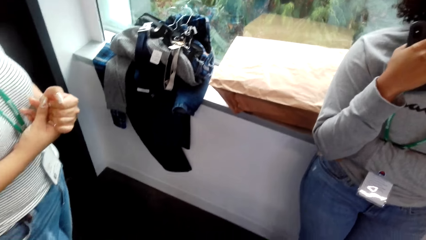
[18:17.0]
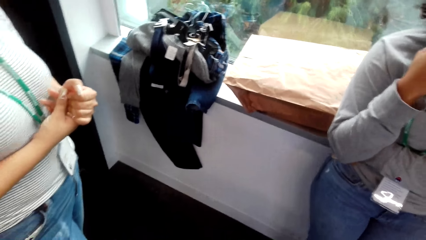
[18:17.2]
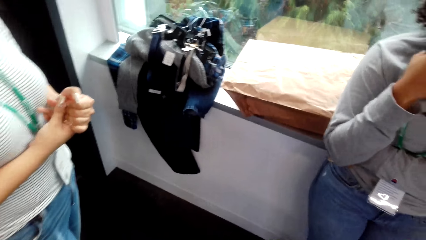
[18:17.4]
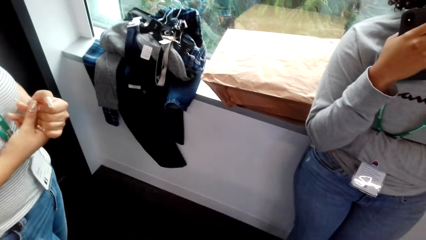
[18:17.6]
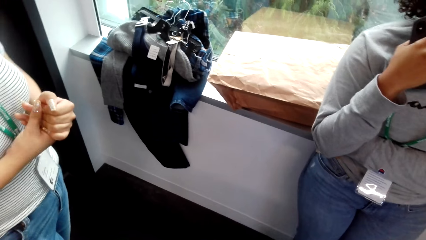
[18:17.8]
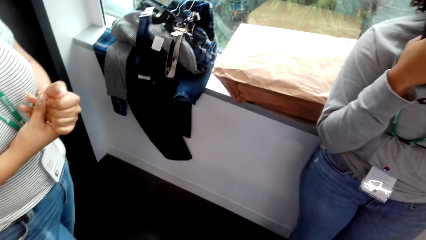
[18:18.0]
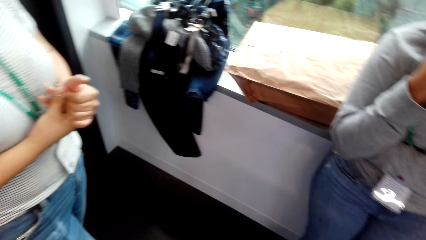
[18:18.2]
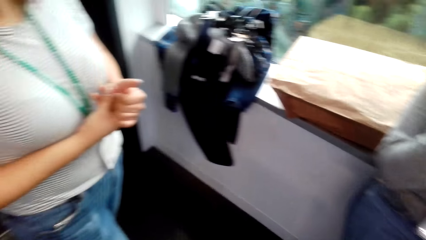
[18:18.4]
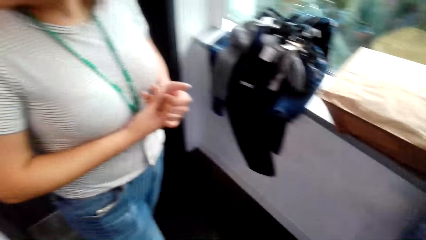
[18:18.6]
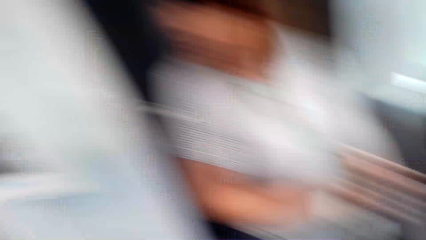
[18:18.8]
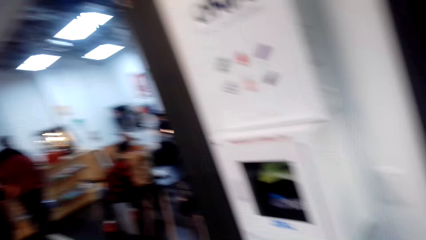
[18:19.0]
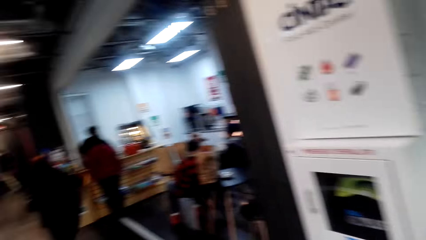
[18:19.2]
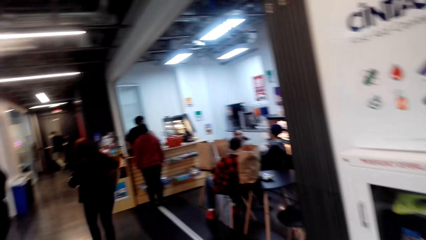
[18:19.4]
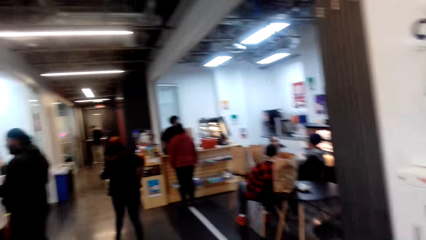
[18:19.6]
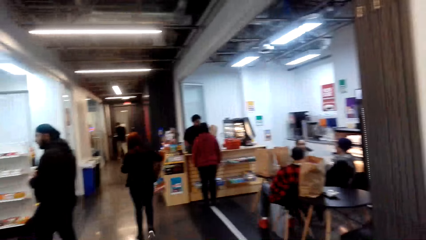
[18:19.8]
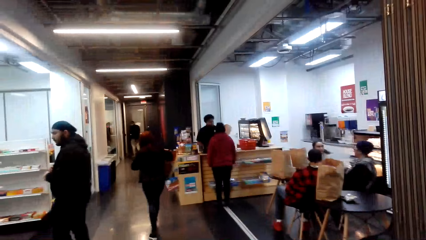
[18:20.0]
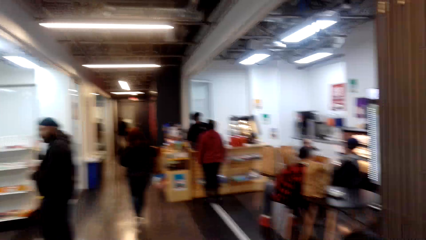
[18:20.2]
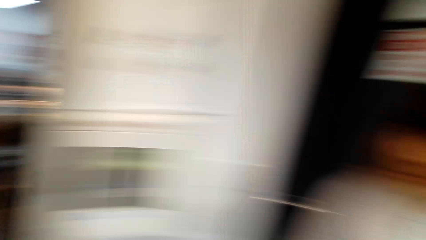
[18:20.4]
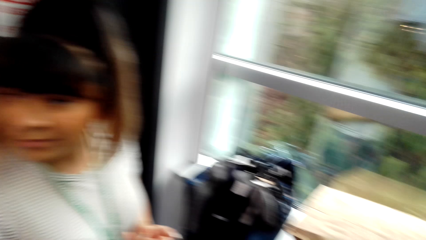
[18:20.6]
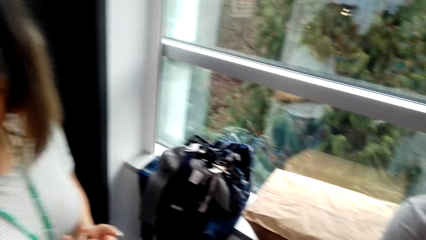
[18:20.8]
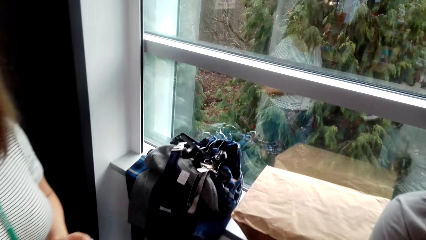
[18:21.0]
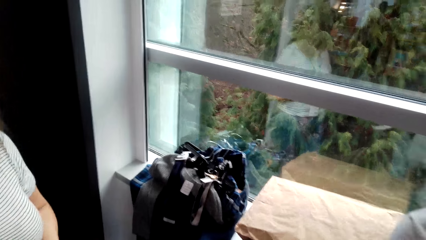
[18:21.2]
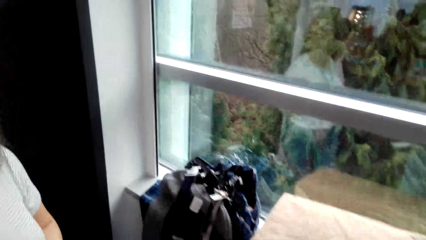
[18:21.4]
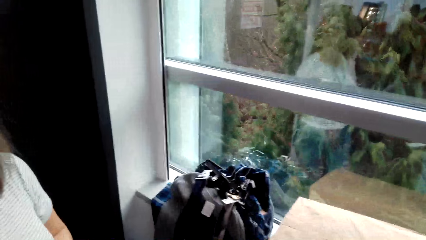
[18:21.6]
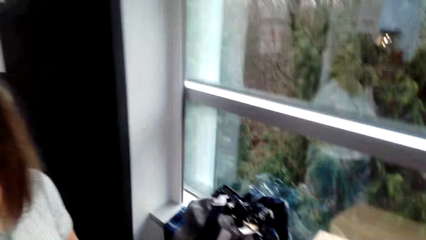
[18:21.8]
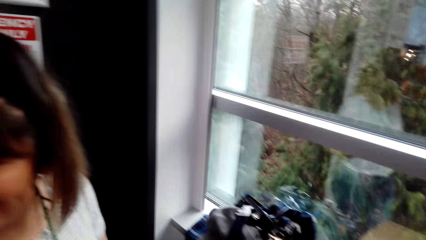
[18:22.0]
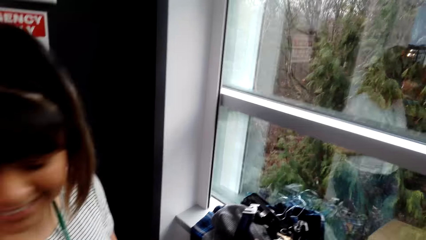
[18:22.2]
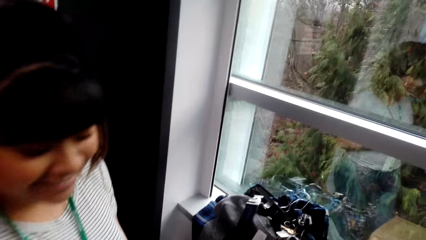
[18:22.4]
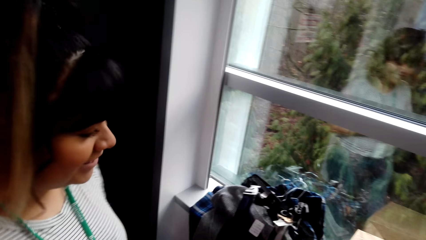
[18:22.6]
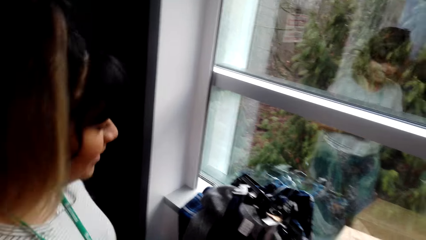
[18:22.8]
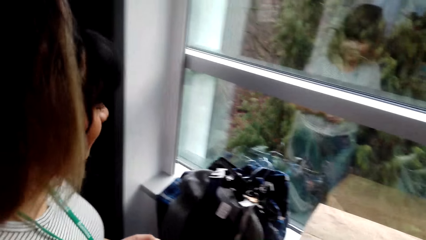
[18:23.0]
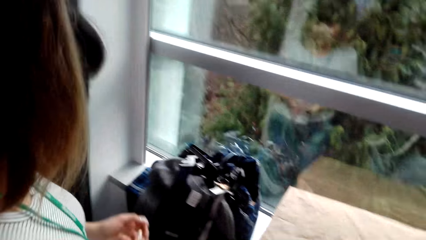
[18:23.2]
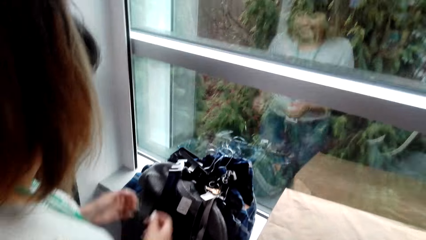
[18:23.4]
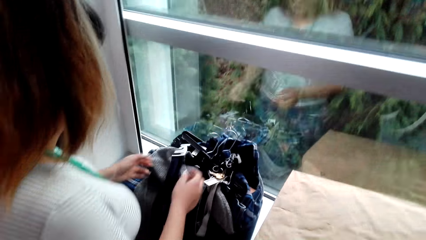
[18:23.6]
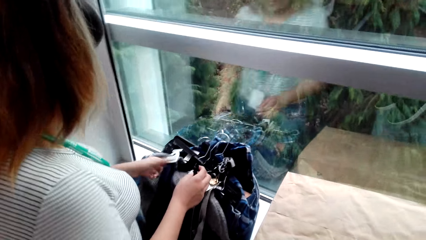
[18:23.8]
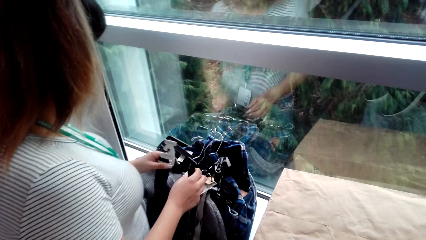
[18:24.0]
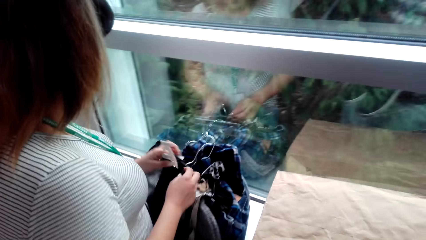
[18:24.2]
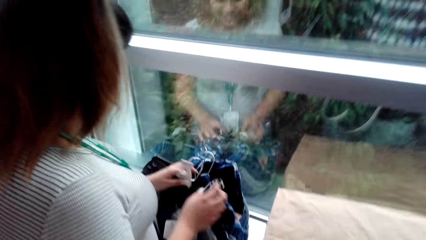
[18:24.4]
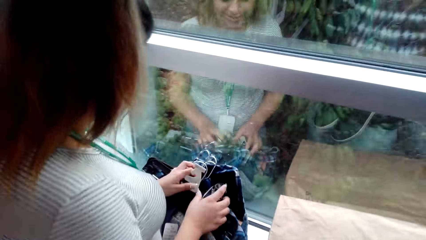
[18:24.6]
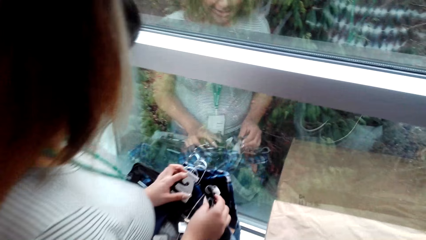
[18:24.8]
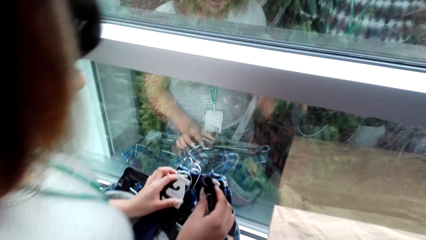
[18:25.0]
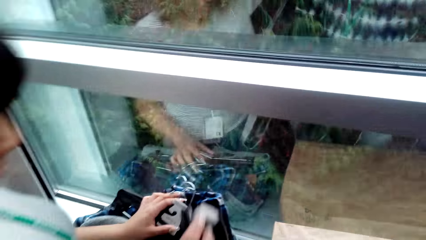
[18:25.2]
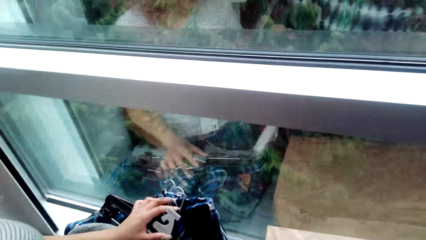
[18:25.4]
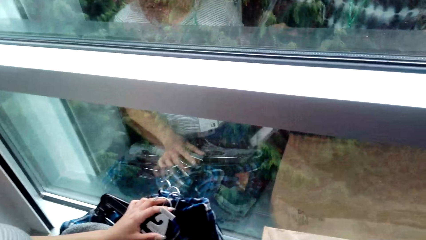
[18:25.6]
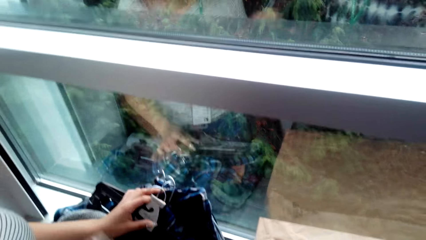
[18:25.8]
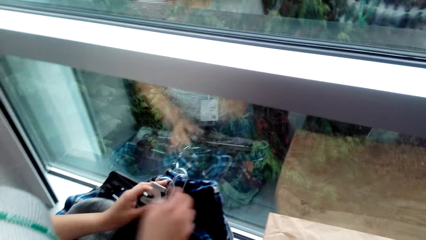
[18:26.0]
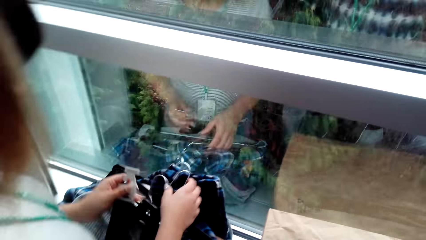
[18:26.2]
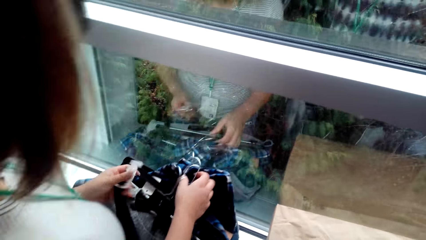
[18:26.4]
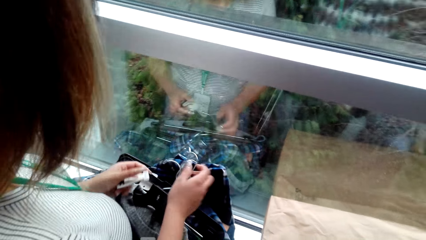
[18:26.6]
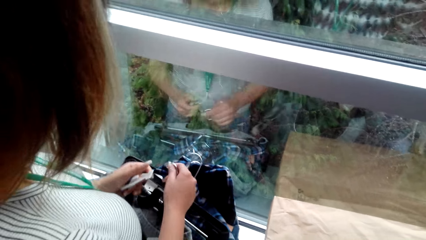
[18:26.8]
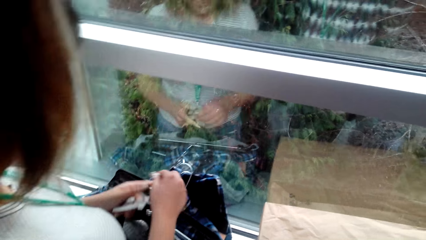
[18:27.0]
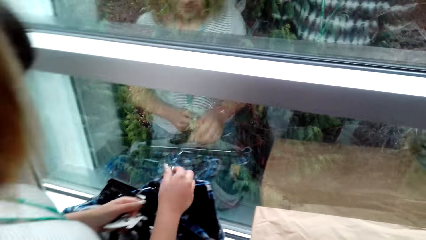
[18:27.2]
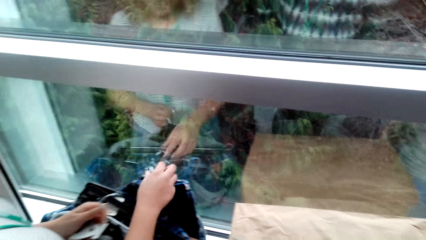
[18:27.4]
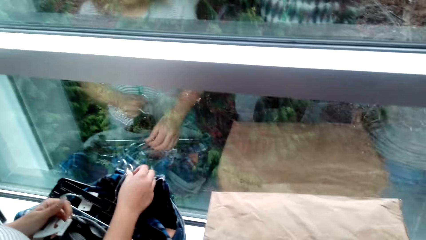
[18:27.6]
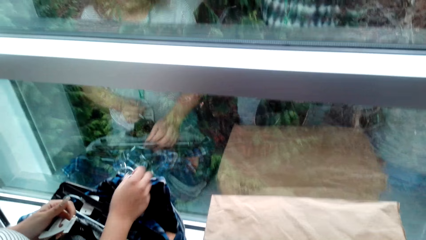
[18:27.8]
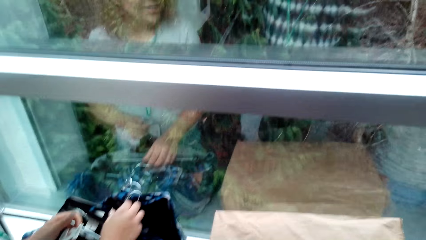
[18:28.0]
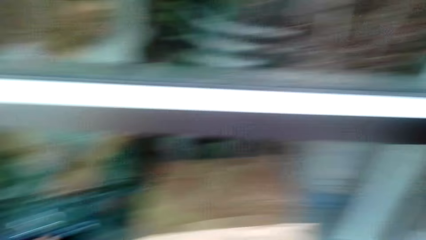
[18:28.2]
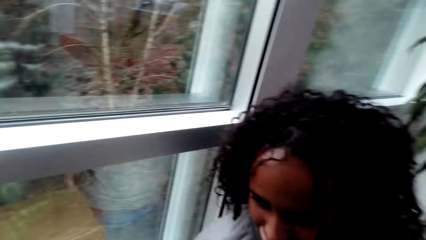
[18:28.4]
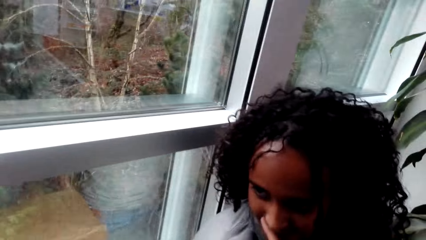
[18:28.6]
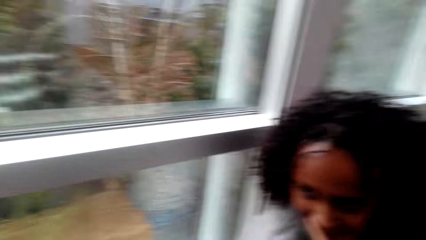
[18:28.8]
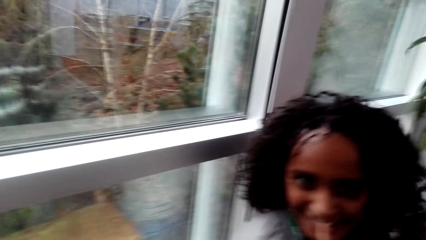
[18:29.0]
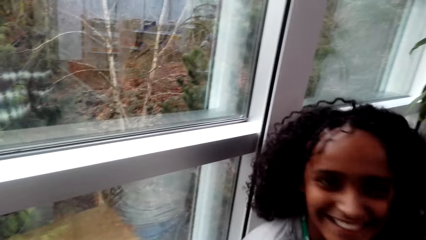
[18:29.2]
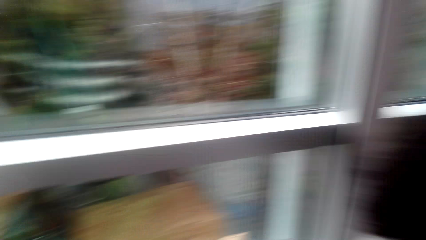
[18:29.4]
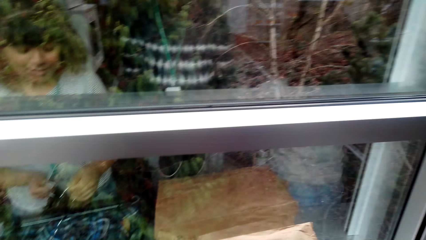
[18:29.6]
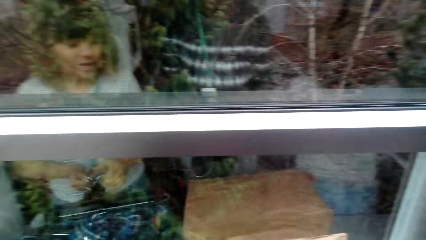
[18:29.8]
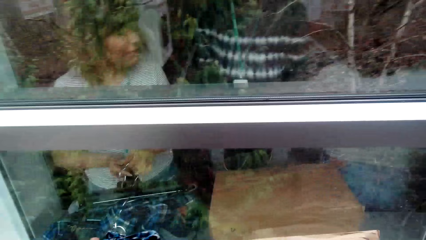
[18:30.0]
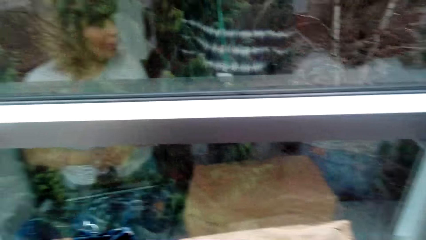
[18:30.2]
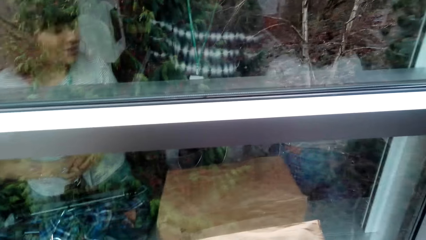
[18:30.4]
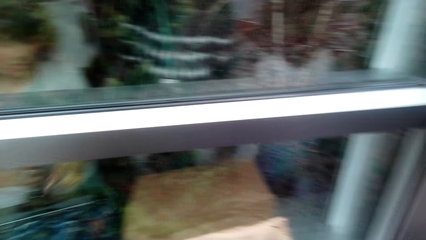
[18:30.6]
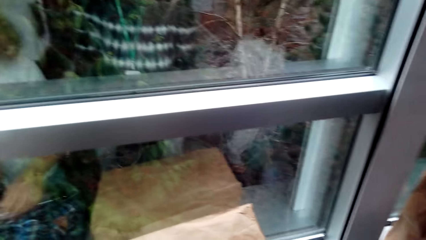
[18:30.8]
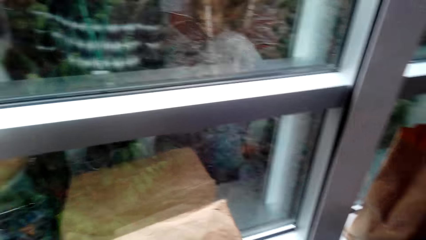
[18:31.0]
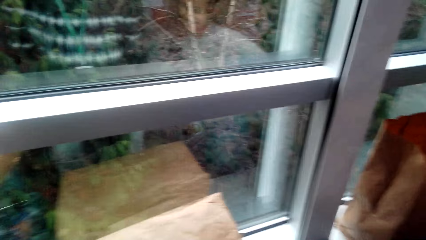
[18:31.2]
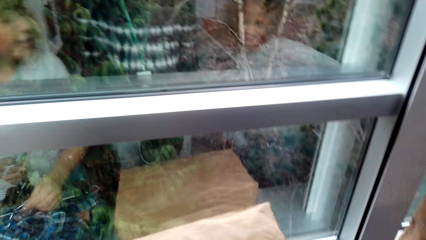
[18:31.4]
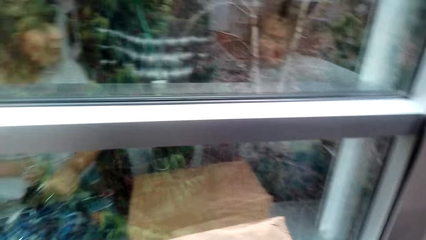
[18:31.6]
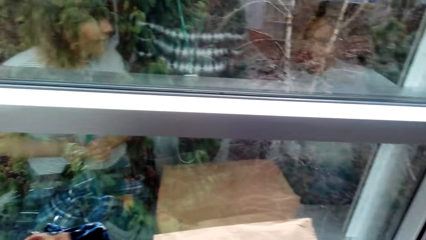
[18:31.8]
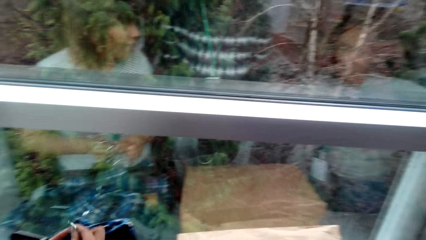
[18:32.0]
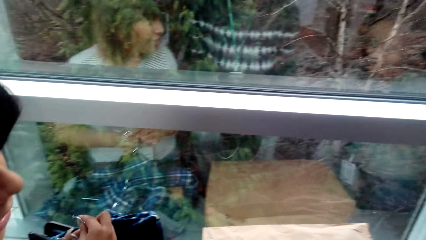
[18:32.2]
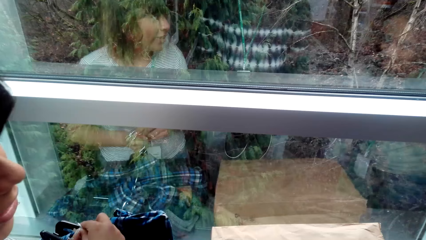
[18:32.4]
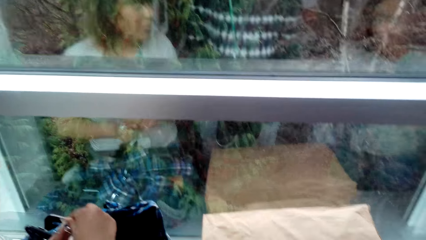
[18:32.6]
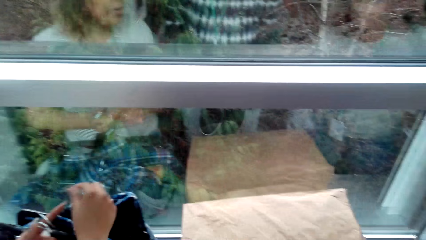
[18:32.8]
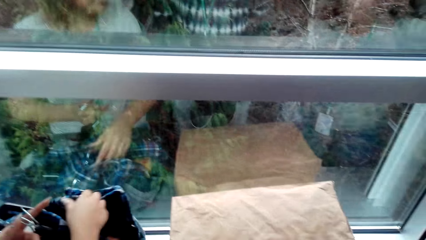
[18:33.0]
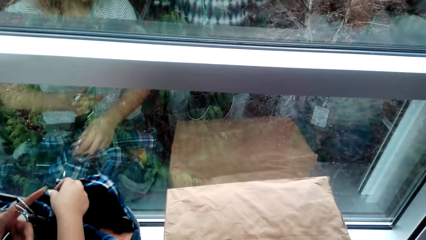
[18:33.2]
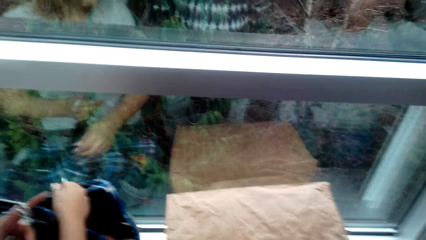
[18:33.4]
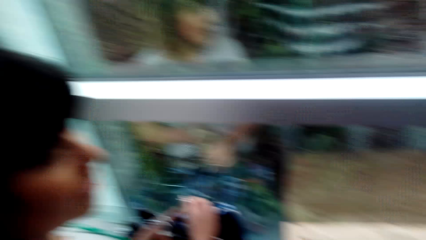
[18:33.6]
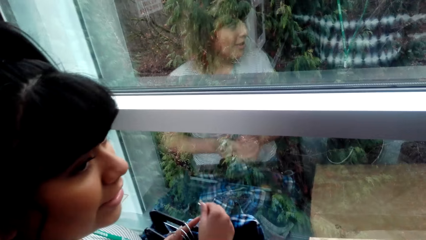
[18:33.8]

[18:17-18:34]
The camera wearer looks around in the supermarket. A woman adjusts clothes next to a window. The woman picks up the clothes from the window.
